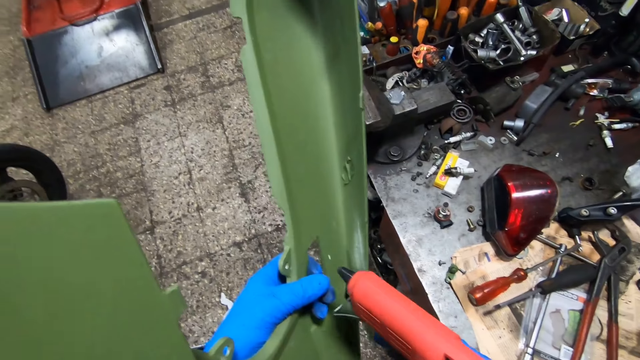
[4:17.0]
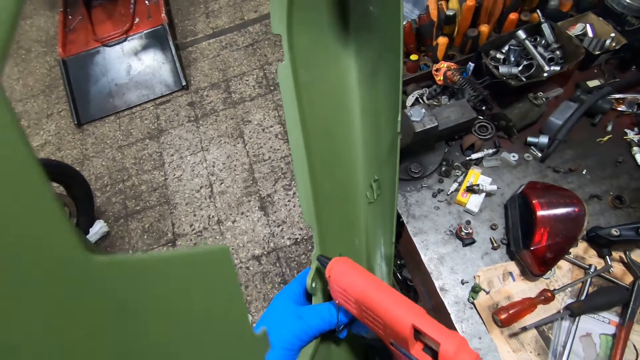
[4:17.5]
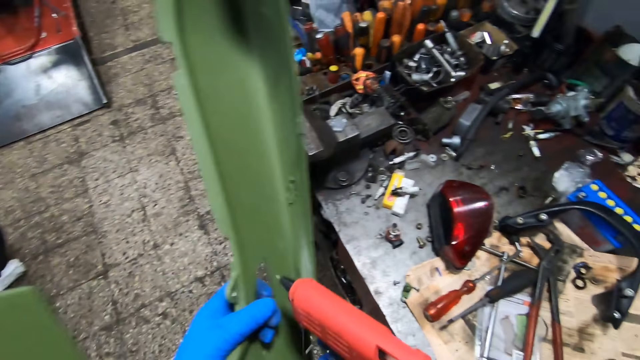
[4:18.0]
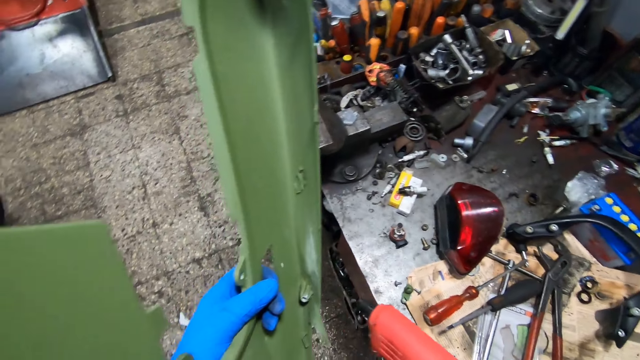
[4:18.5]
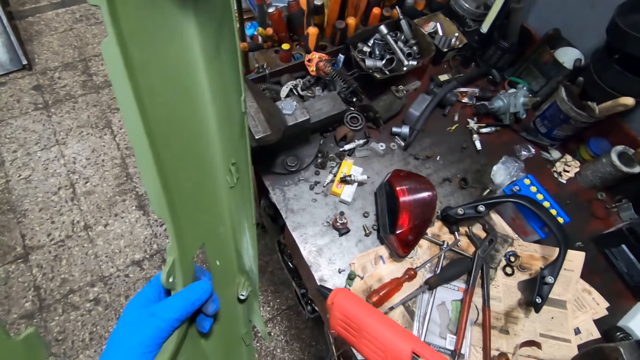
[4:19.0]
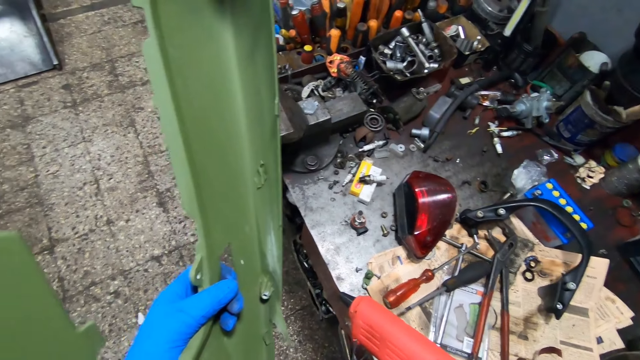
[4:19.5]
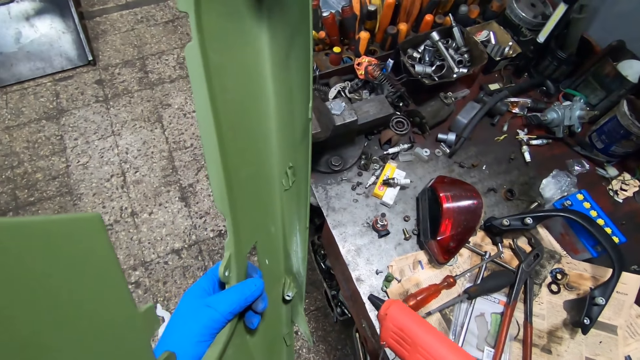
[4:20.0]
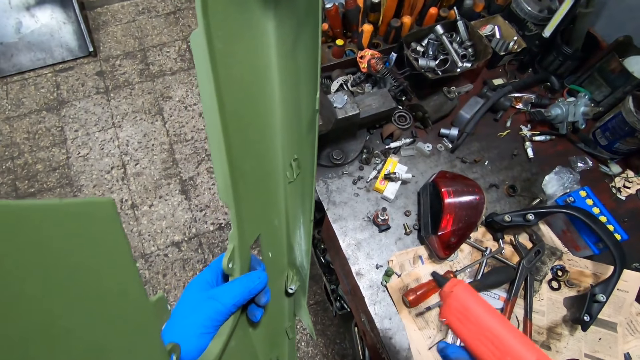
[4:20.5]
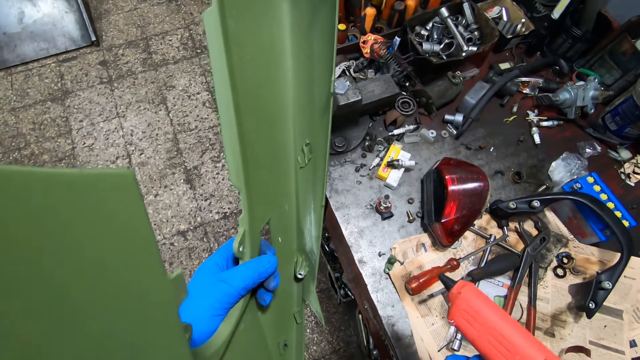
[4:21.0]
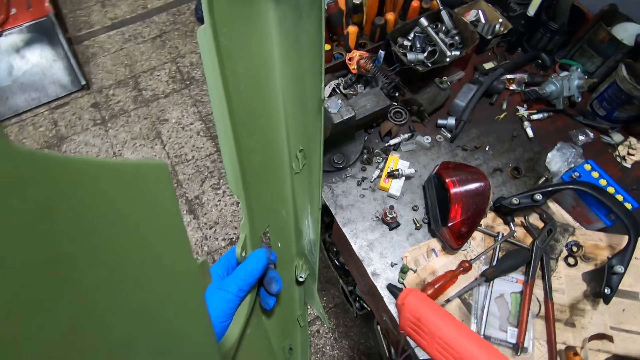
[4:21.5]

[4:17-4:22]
The camera wearer holds the glue gun with his right hand.

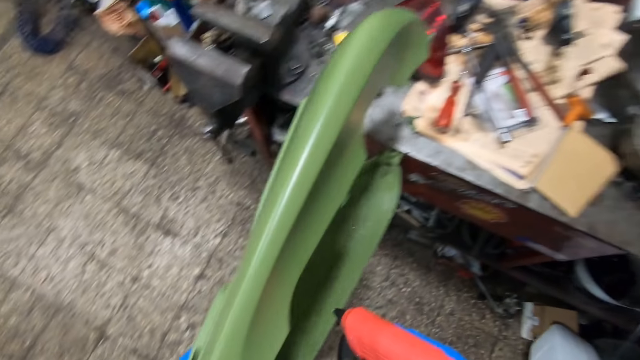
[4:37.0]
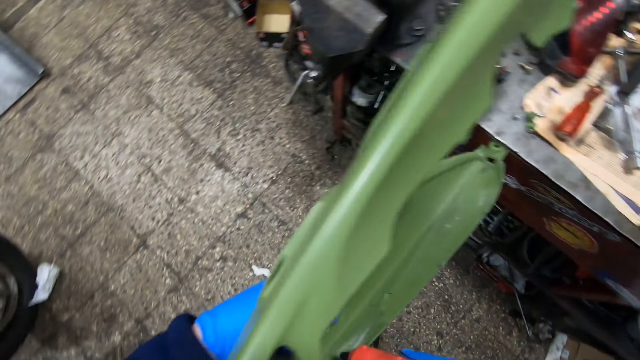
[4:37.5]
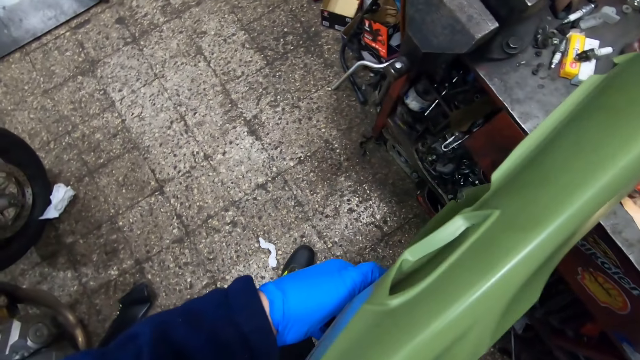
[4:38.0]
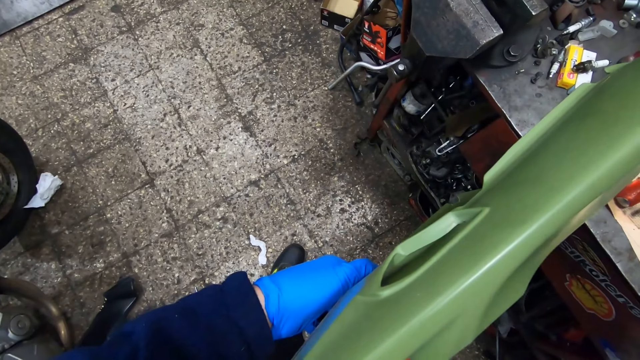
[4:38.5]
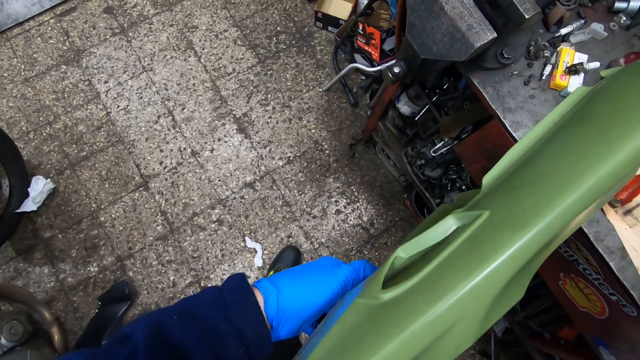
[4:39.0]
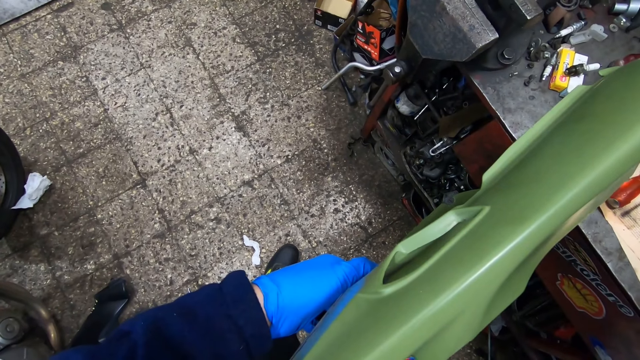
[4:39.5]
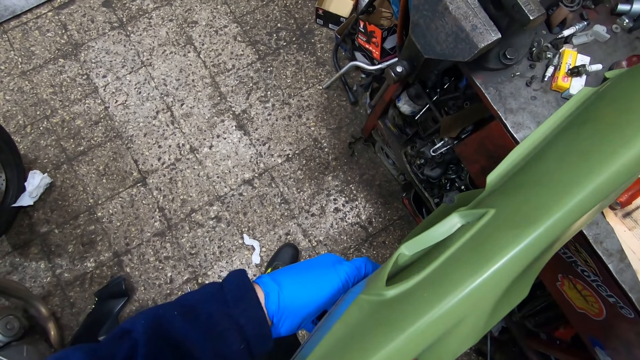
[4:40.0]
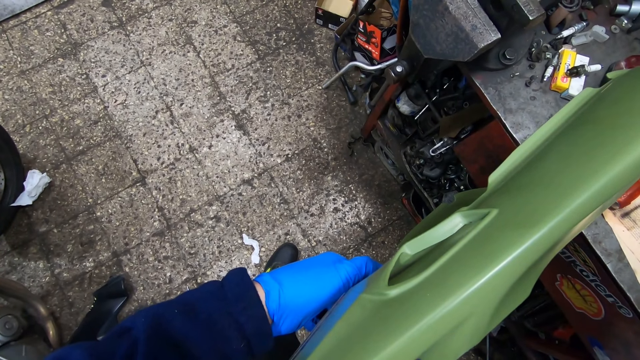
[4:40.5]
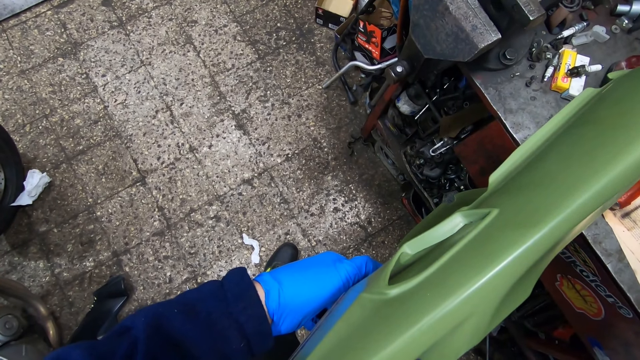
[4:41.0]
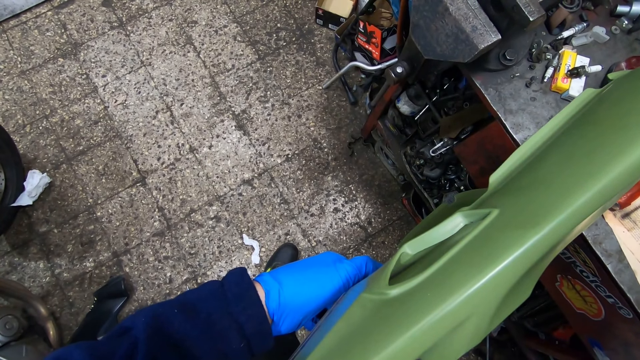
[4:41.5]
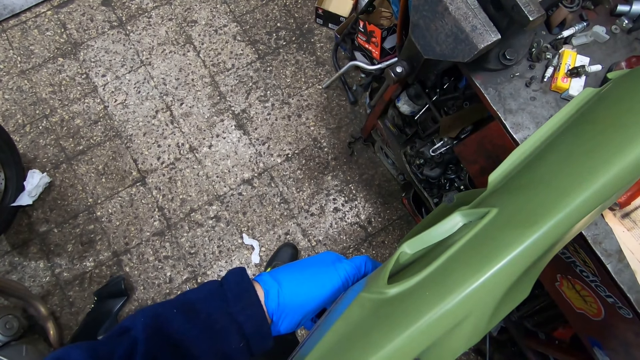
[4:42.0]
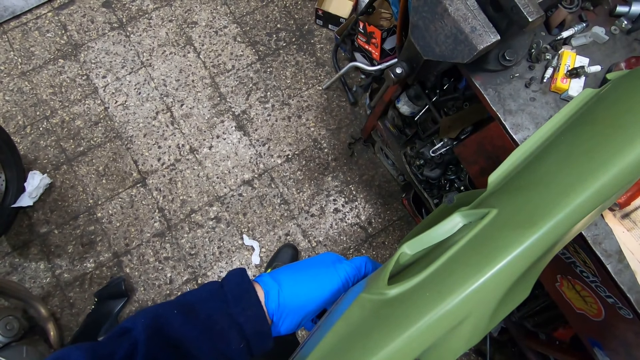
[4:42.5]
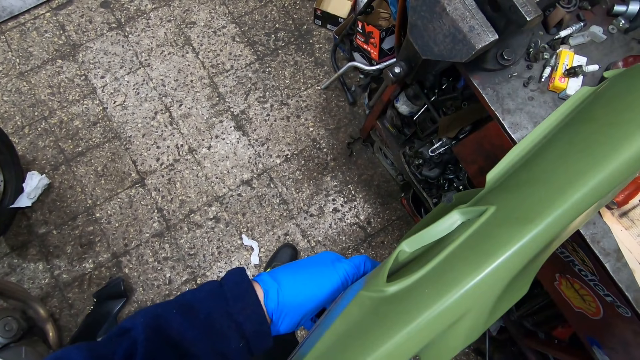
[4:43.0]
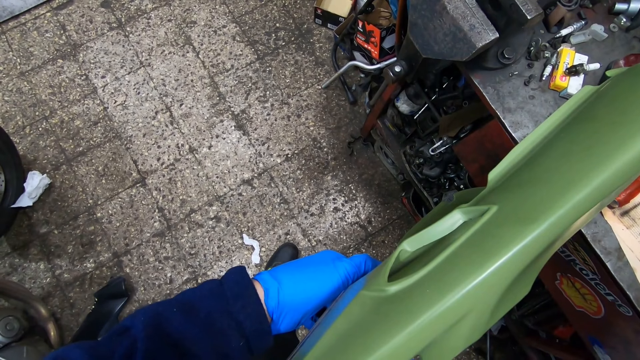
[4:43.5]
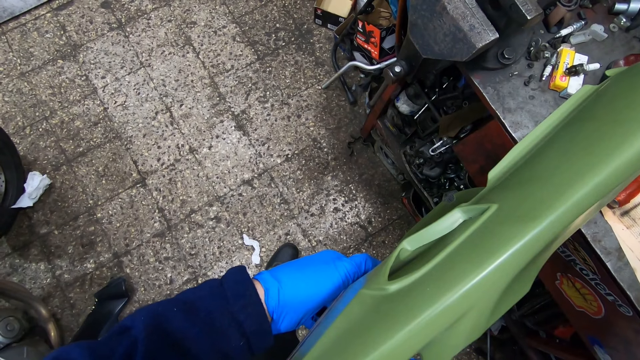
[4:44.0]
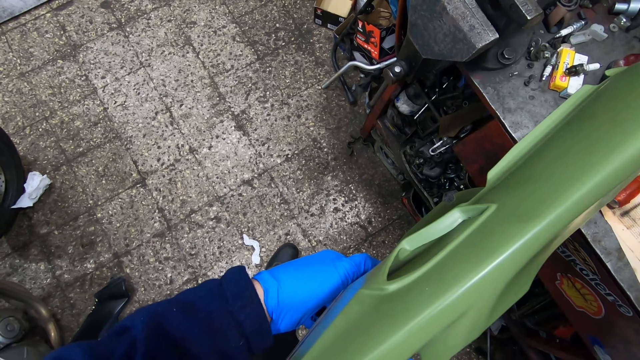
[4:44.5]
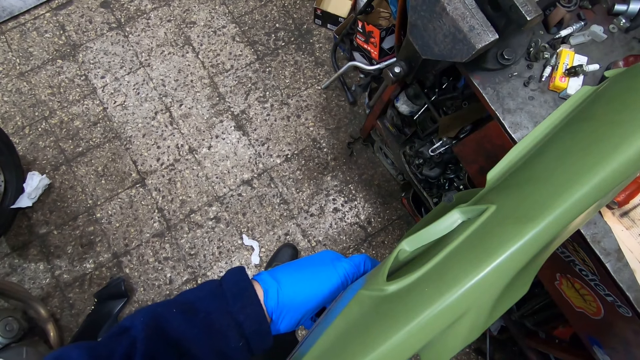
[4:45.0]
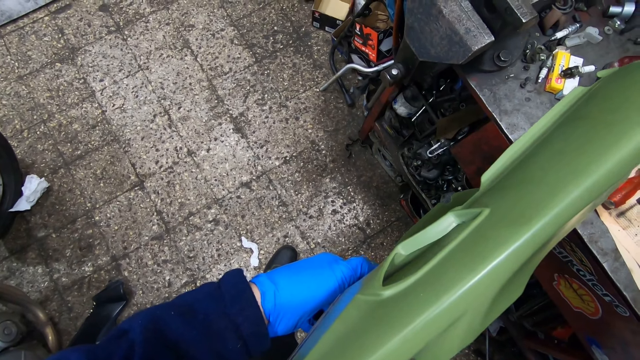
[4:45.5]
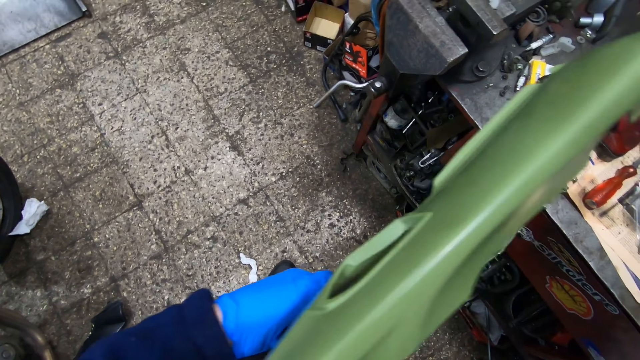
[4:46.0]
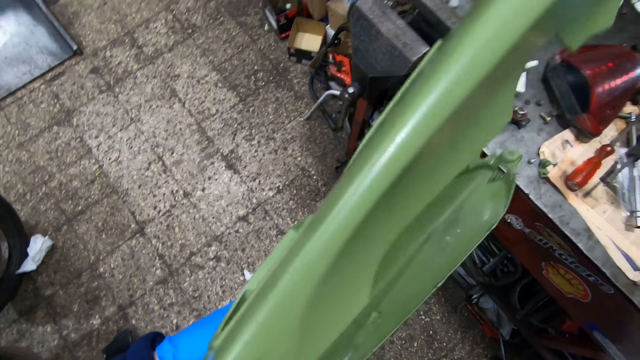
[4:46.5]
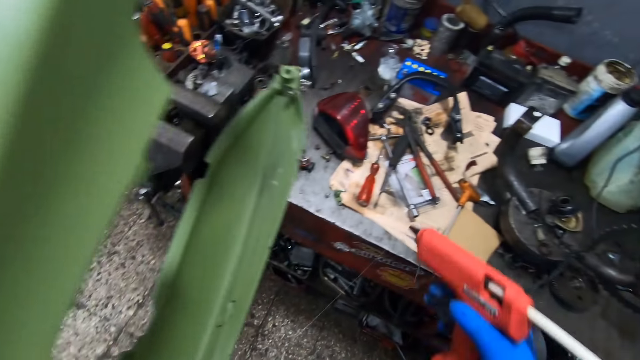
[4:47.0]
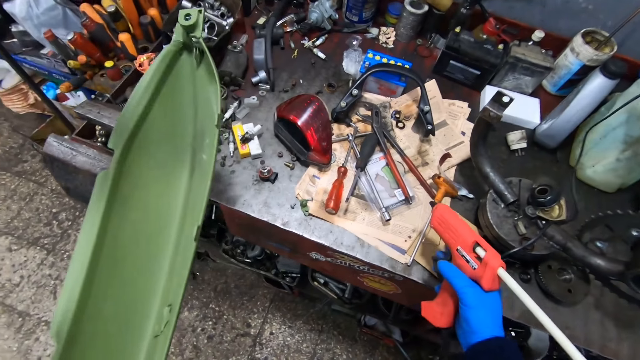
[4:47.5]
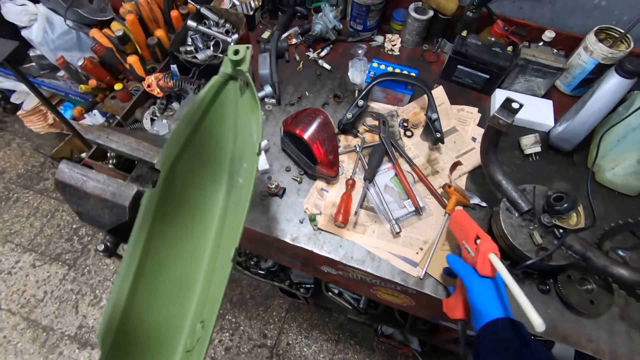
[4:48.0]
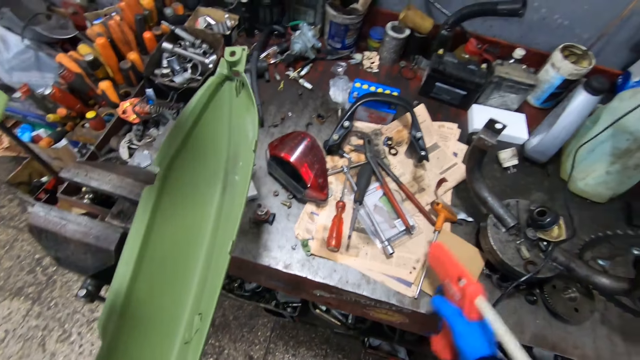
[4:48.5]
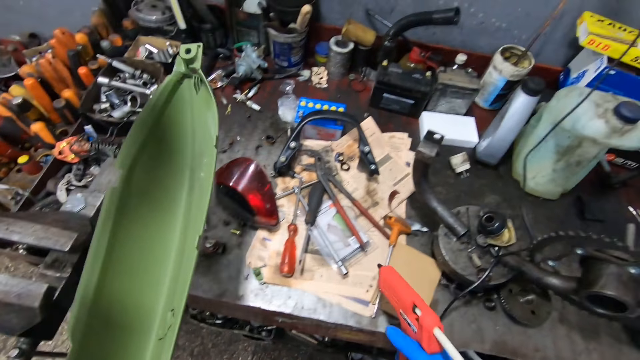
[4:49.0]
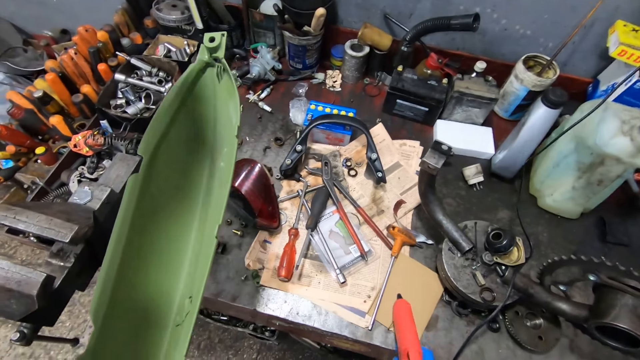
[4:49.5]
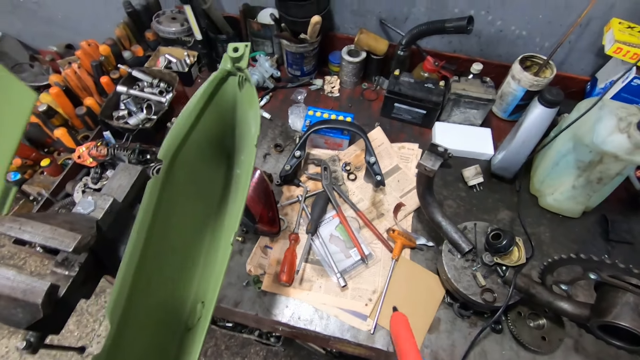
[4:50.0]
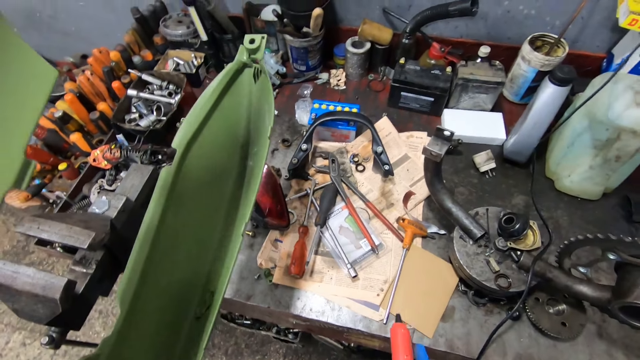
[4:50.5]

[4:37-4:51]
The camera wearer holds the motor bike part with his hands. He drops the glue gun on a metal table with his right hand.

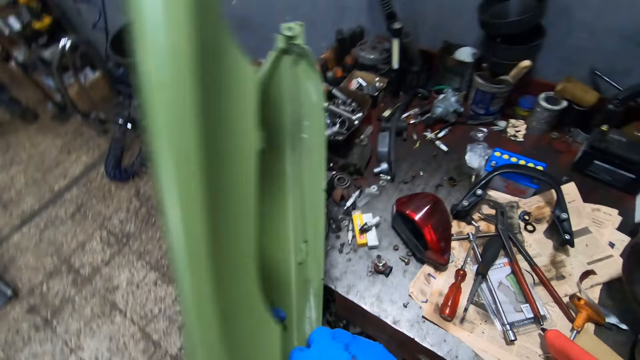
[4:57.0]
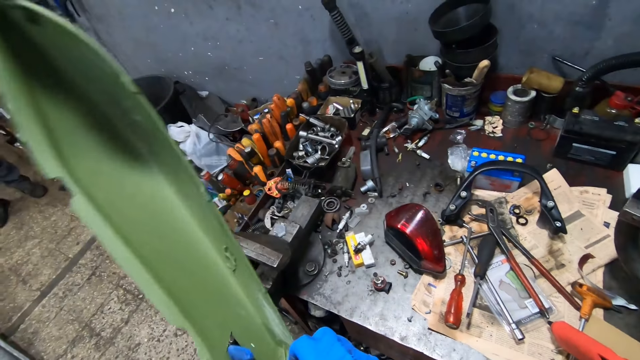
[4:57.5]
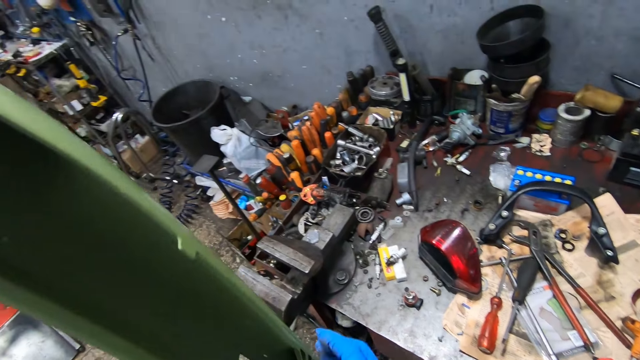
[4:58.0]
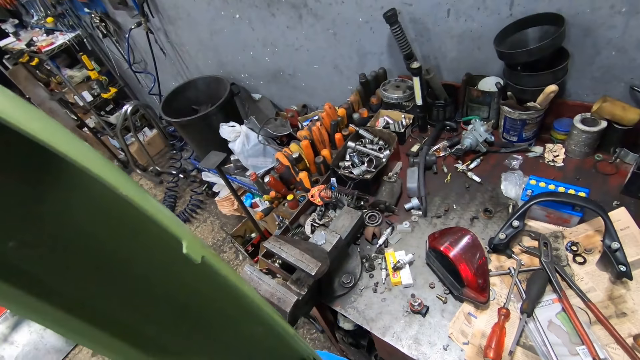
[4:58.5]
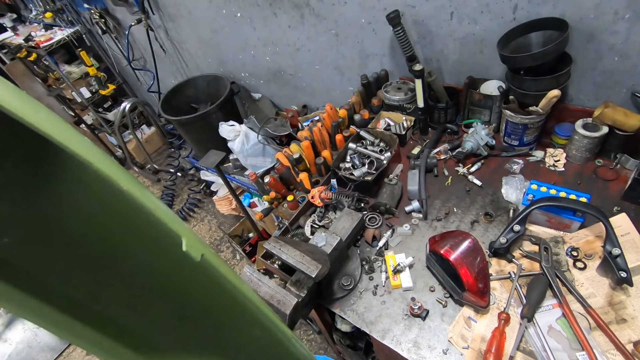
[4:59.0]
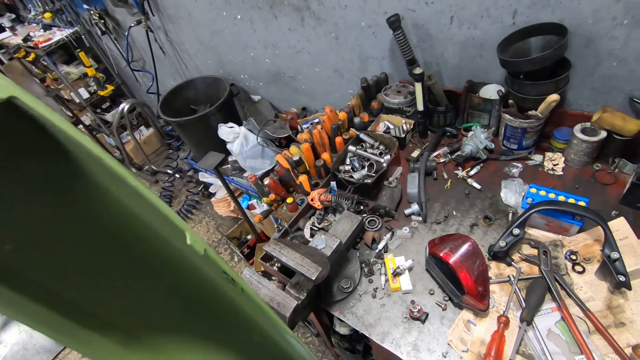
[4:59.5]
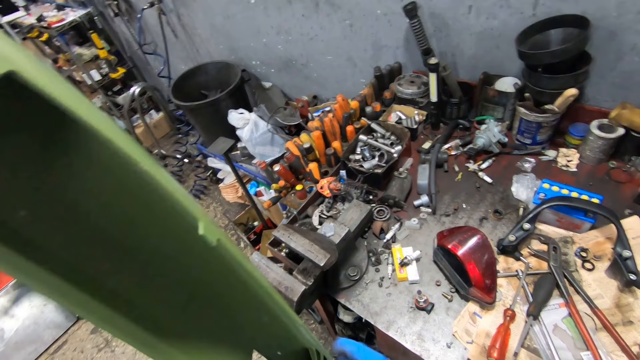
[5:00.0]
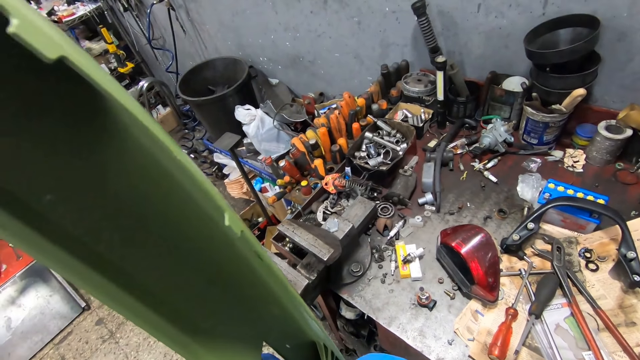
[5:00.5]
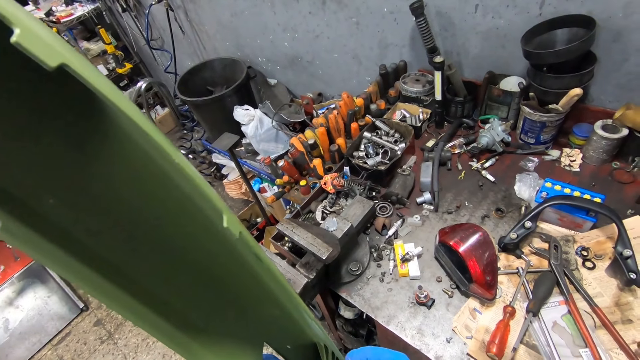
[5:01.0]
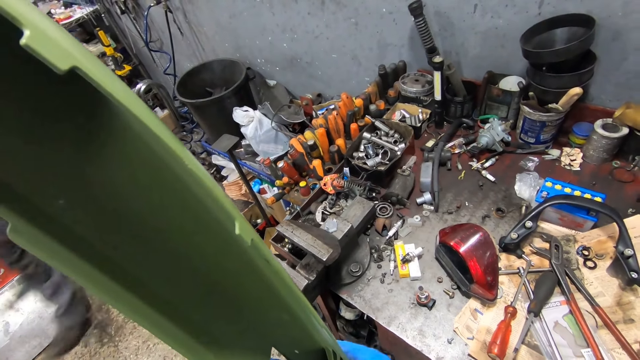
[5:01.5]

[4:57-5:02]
The camera wearer fixes the plastic hood.
